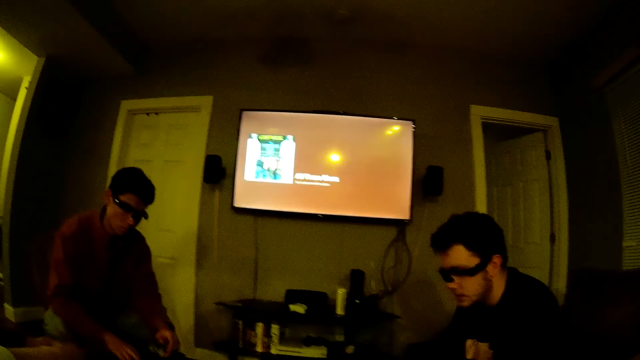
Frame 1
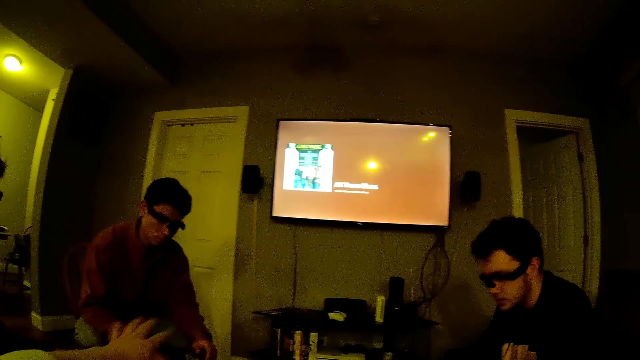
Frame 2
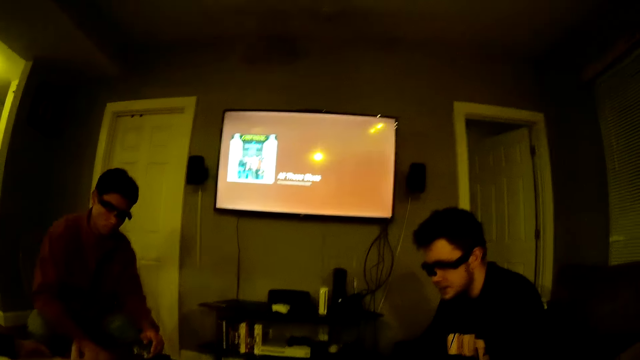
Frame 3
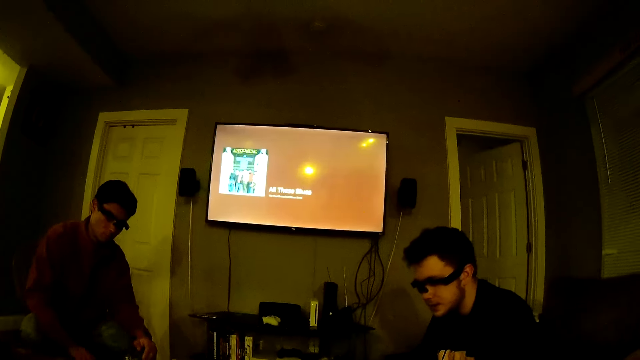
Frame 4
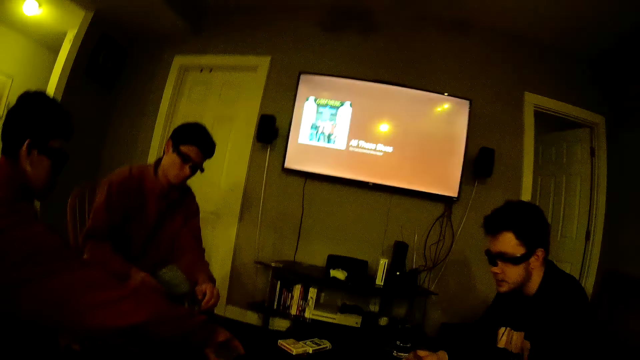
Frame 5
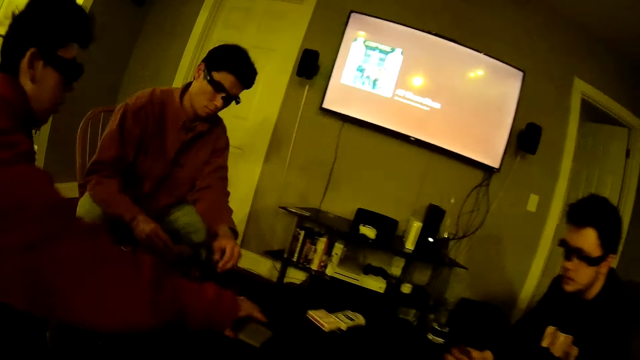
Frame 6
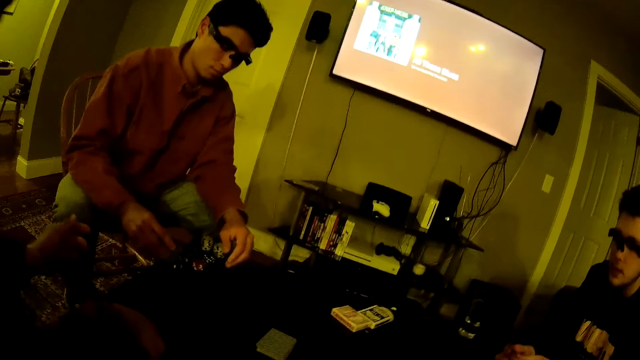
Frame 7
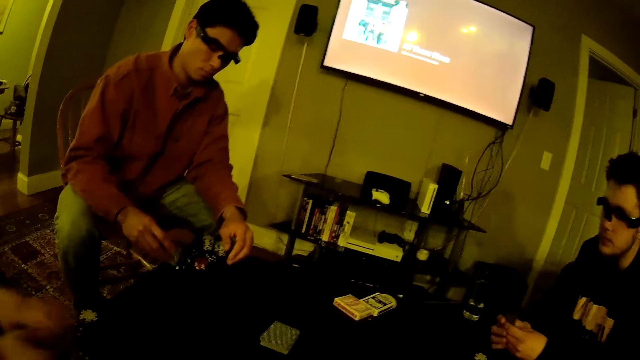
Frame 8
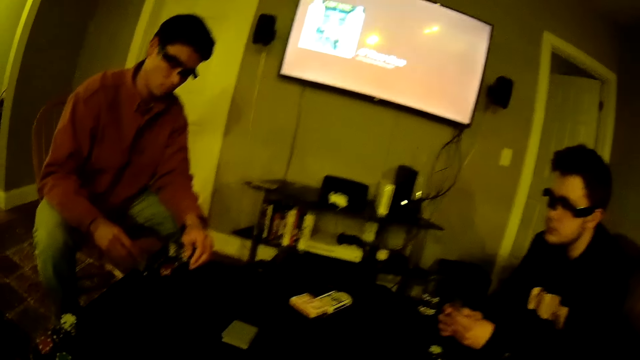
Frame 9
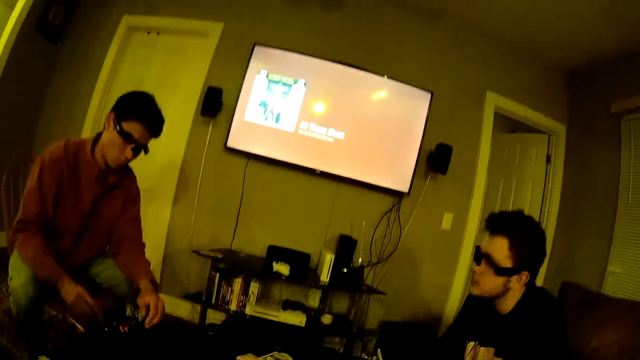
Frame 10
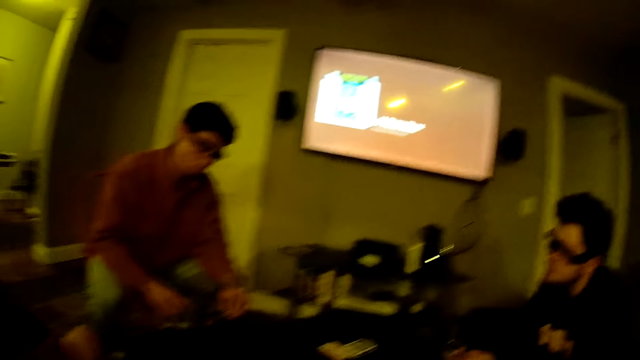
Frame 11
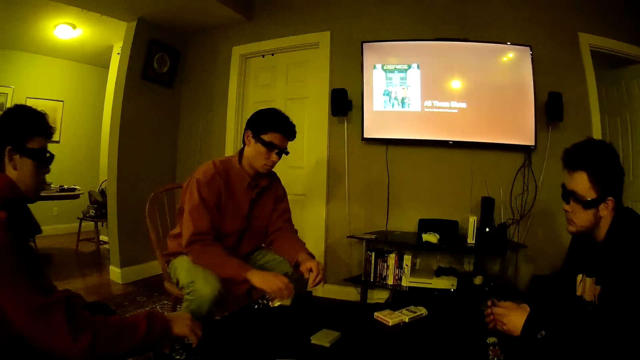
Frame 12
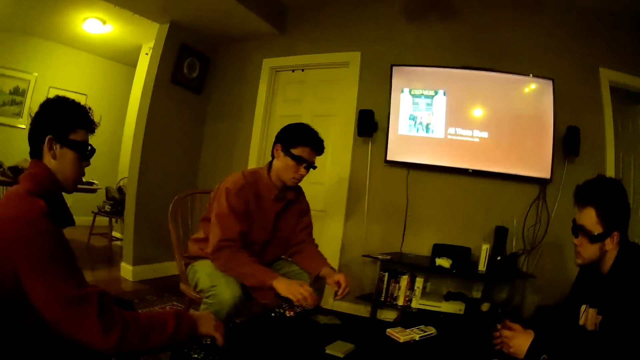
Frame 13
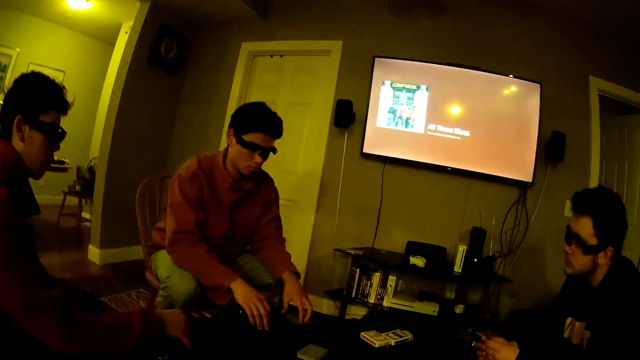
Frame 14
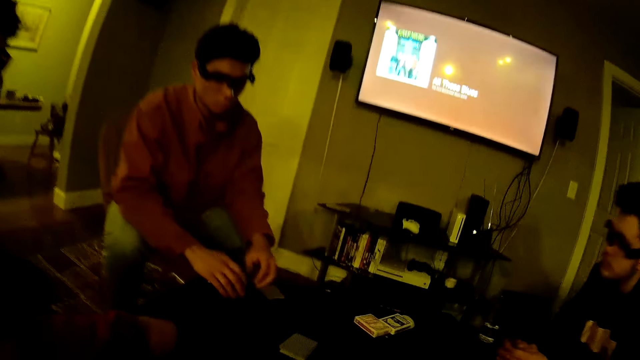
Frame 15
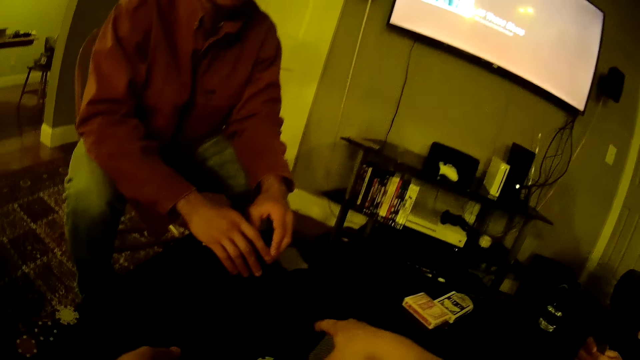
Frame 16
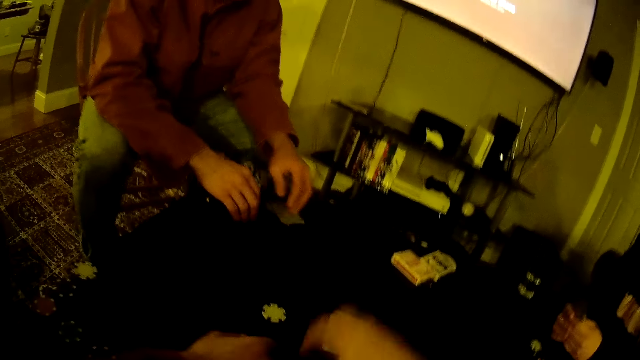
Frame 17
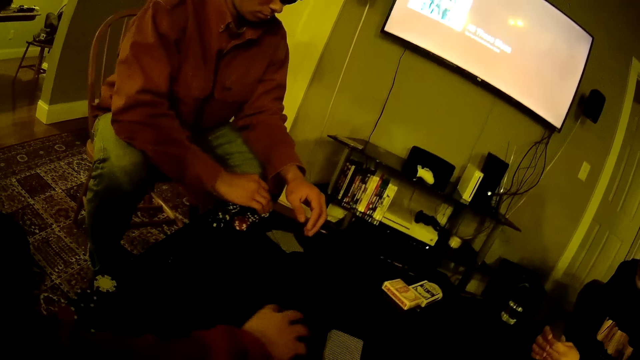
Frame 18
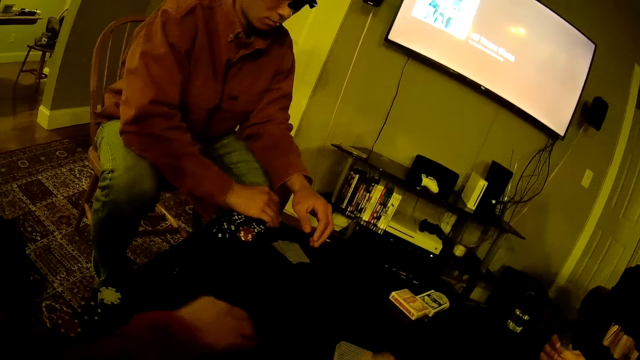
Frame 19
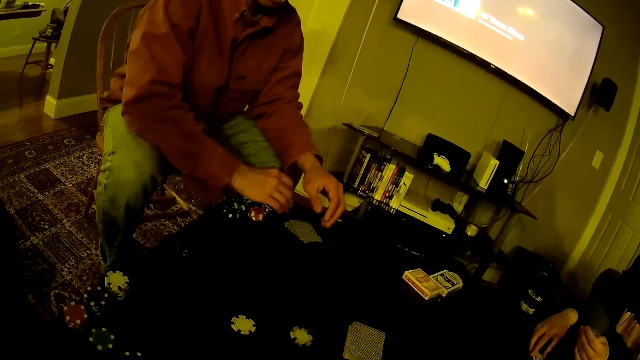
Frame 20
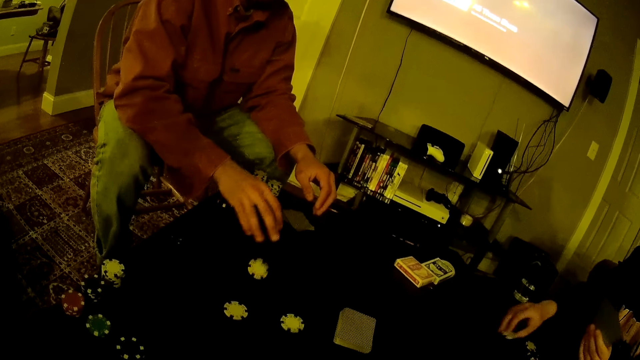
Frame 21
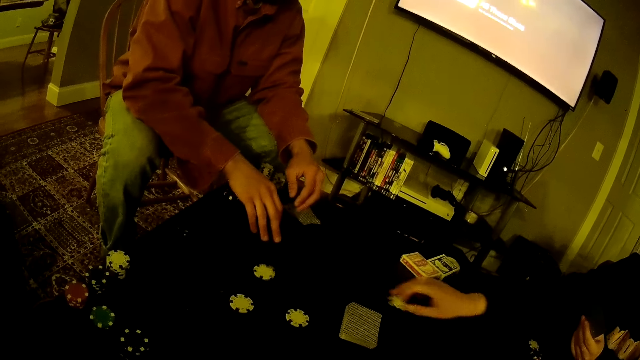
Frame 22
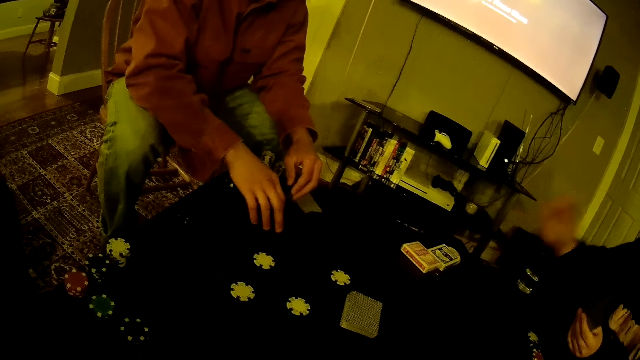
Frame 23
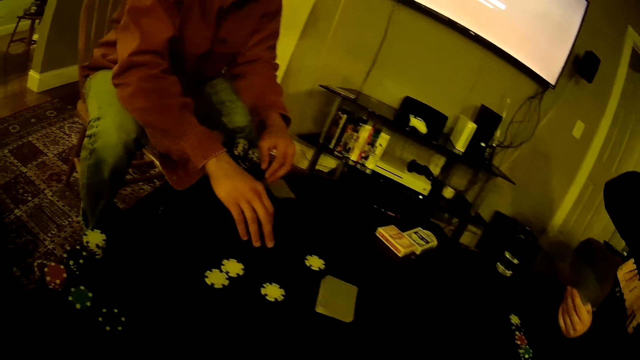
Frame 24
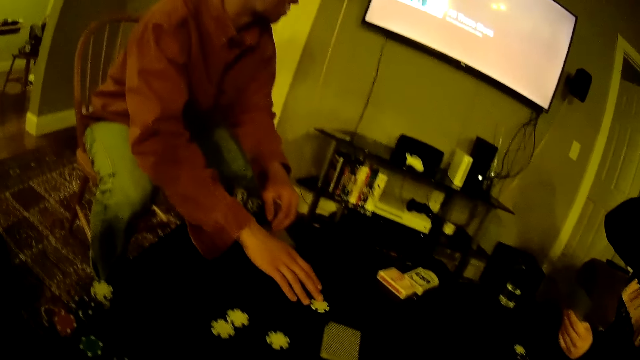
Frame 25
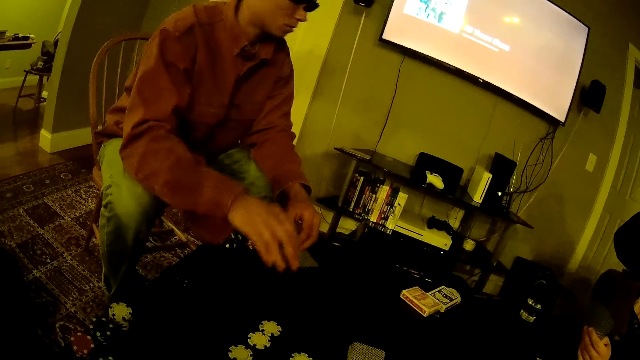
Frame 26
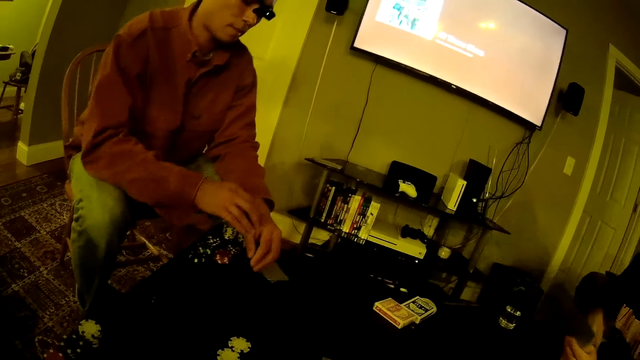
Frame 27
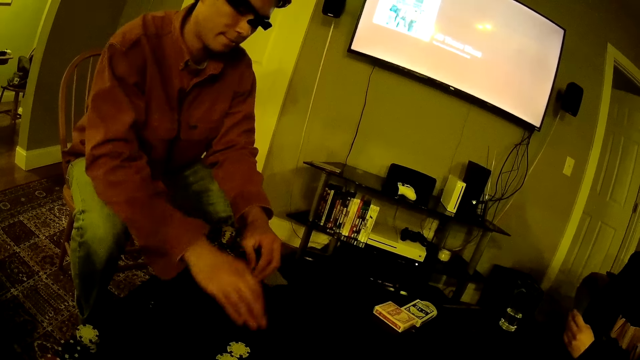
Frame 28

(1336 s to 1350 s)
A man drops the cards on the table with his right hand. Another man drops the card on the table with his right hand and touches the cards on the table with his left hand. The first man drops the poker chip on the table with his right hand. The camera wearer moves the cards on the table with his right hand. He picks up the cards on the table. The first man picks up a poker chip from the table with his right hand and drops the poker chip on the table with his right hand. The camera wearer drops a poker chip on the table with his right hand. He converses with the men. A third man picks up a poker chip from the table with his right hand. The second man drops a poker chip on the table with his right hand. The third man drops the poker chip on the table with his right hand. The second man moves the poker chip on the table with his right hand. He moves it again.

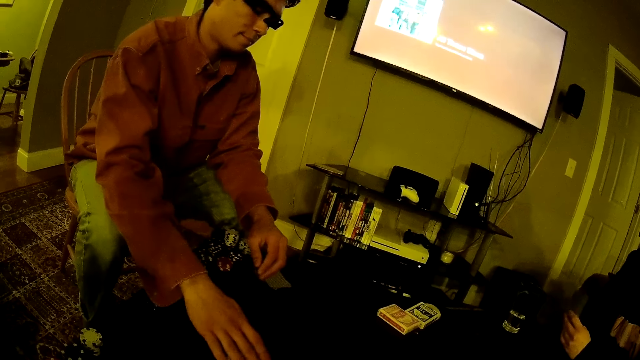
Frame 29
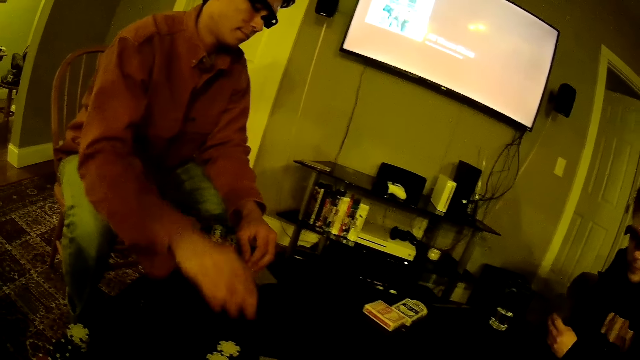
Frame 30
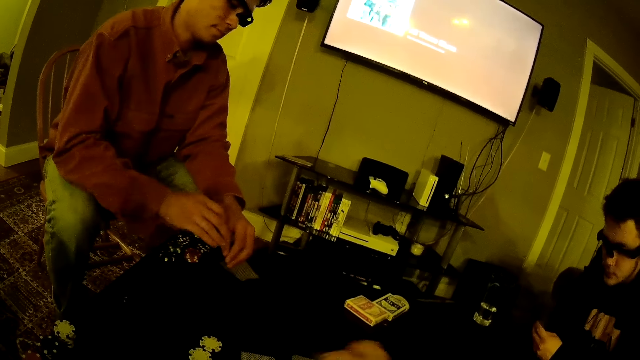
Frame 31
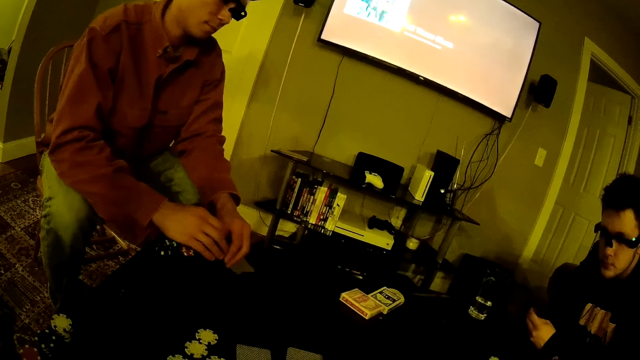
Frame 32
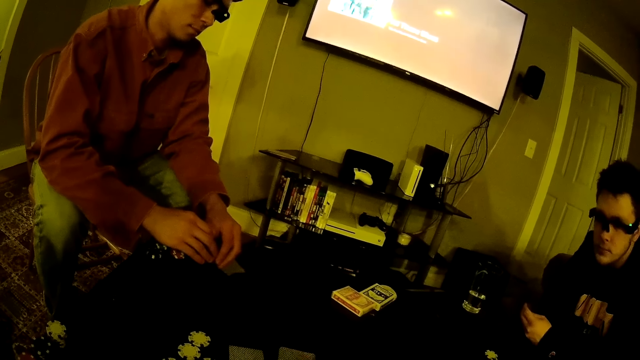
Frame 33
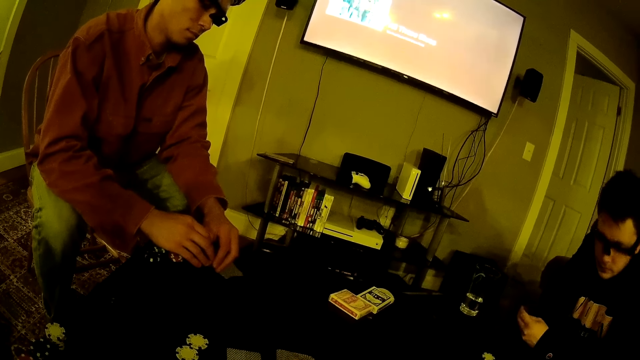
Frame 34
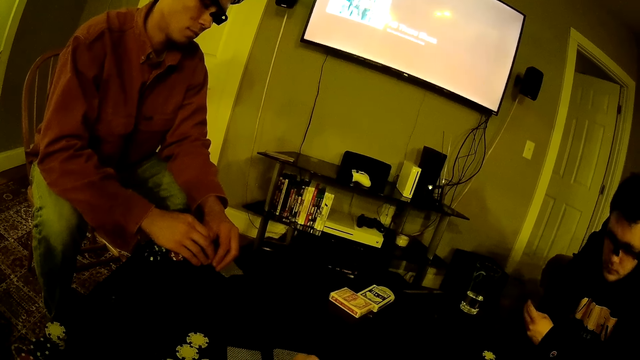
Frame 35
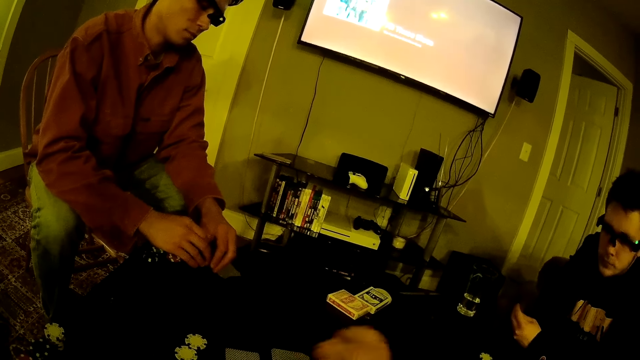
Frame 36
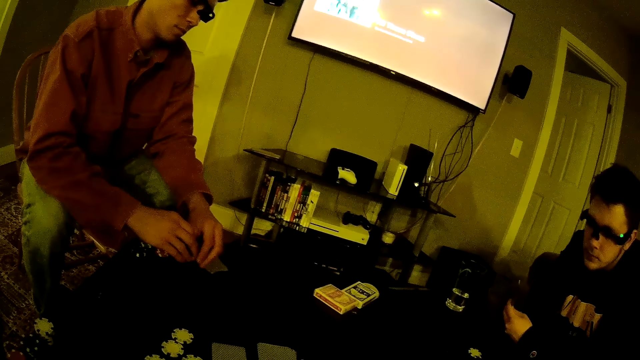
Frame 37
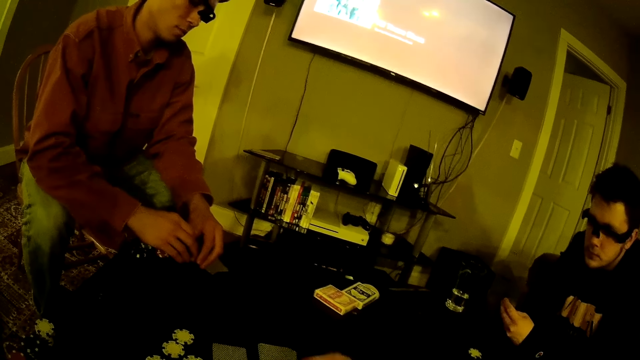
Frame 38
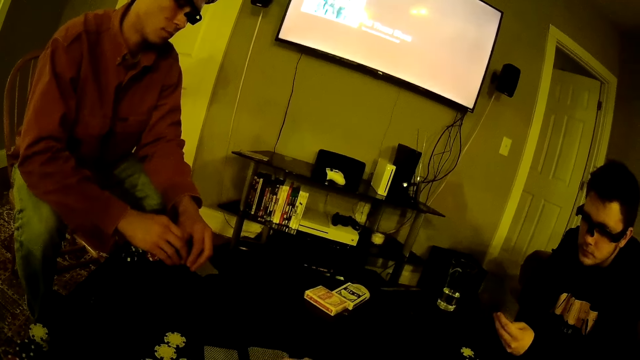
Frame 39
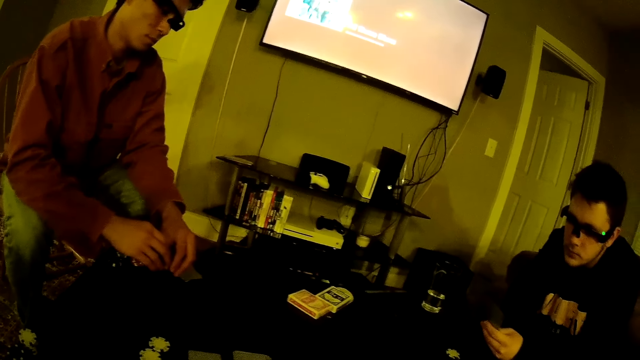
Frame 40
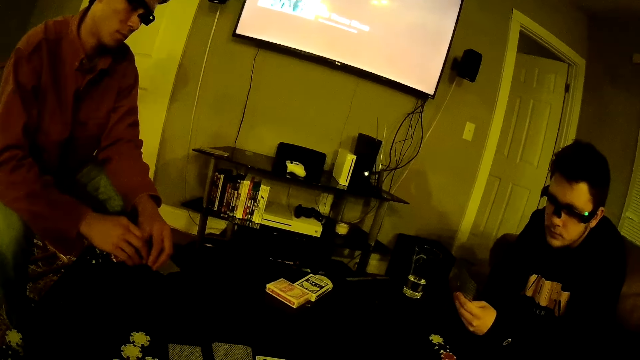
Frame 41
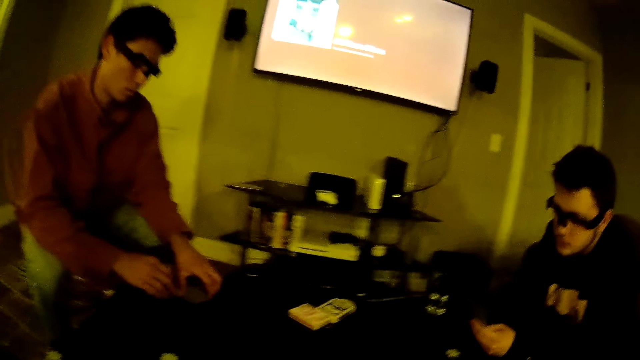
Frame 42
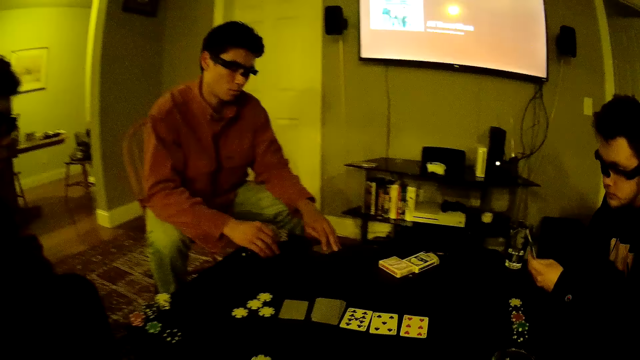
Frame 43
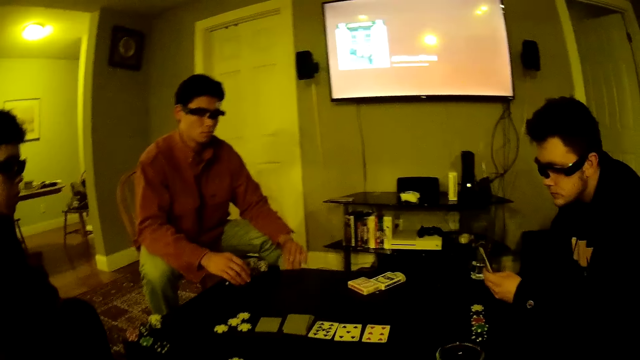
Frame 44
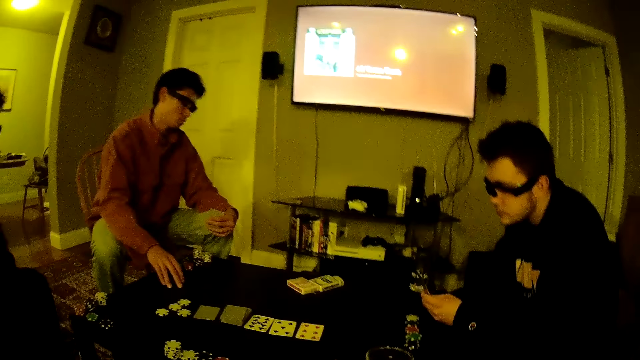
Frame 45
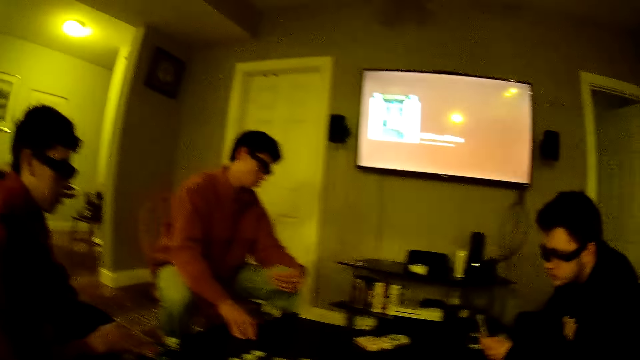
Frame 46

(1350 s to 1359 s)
A man moves the poker chip on the table with his right hand. The camera wearer picks up a card from the table with his right hand. He picks up a card again. He looks at the cards. He picks up a card from the table with his right hand again. The man picks up the cards from the table with his left hand.
